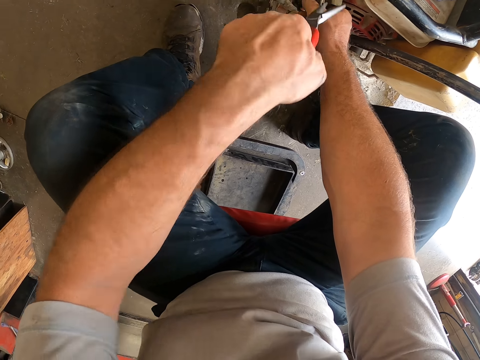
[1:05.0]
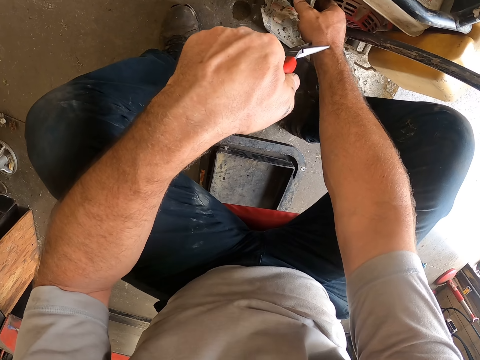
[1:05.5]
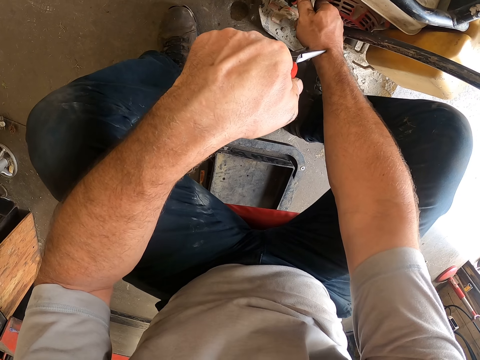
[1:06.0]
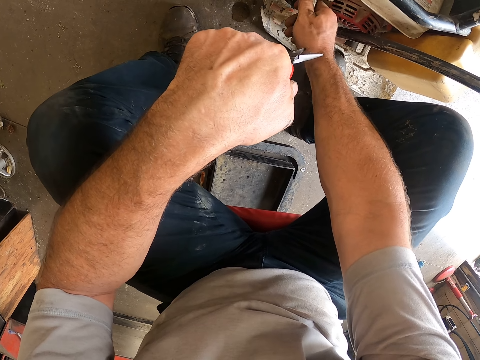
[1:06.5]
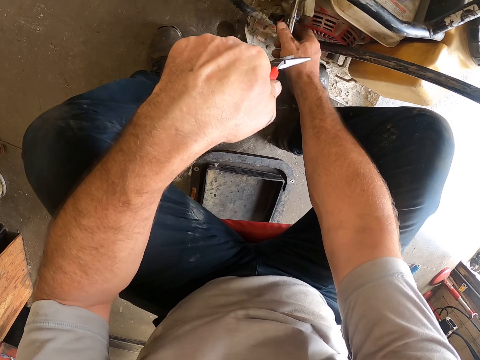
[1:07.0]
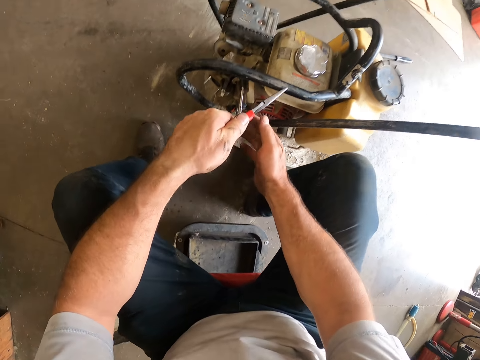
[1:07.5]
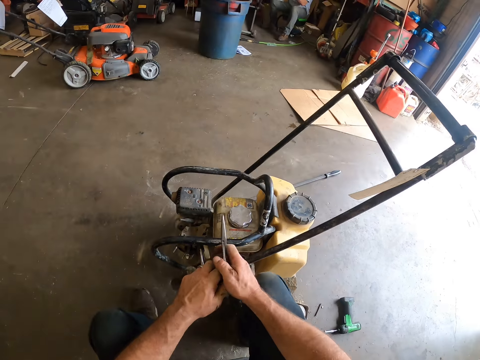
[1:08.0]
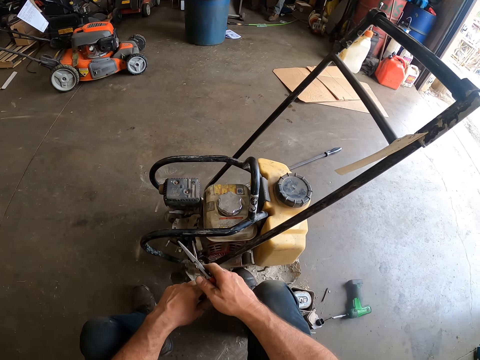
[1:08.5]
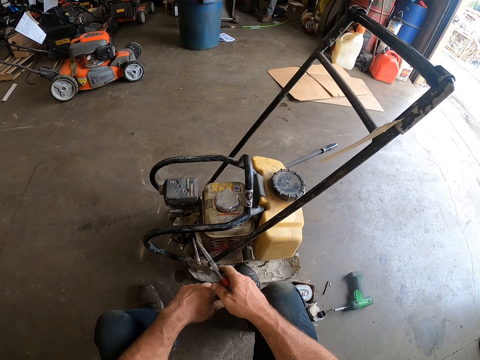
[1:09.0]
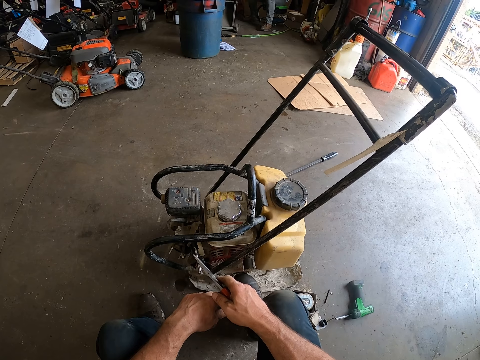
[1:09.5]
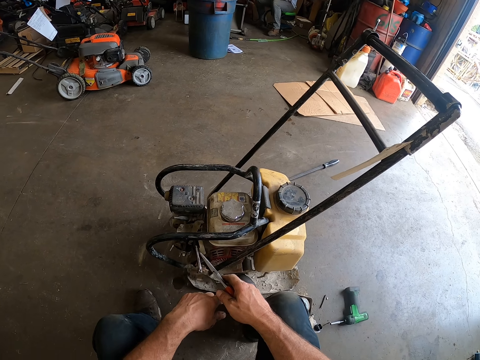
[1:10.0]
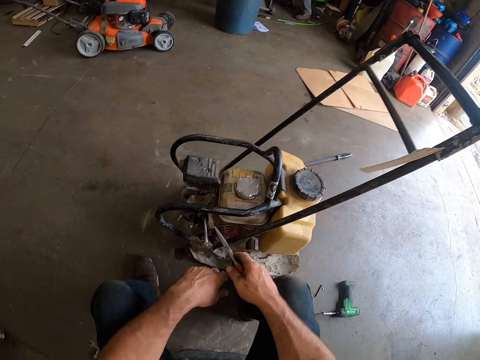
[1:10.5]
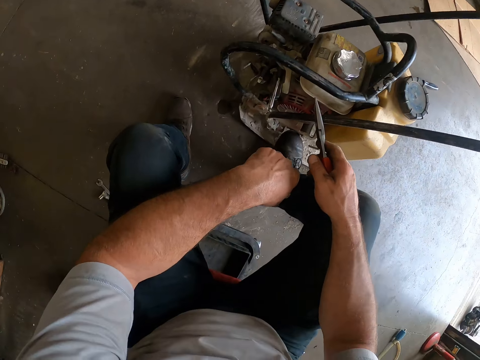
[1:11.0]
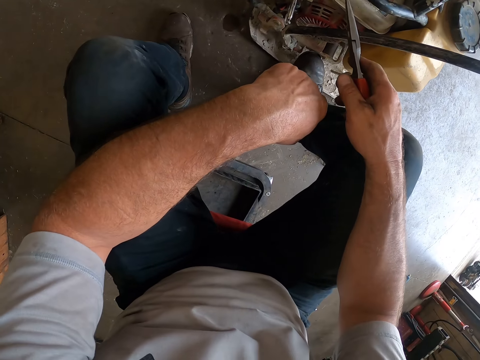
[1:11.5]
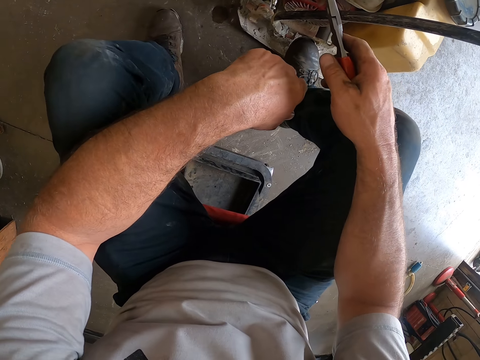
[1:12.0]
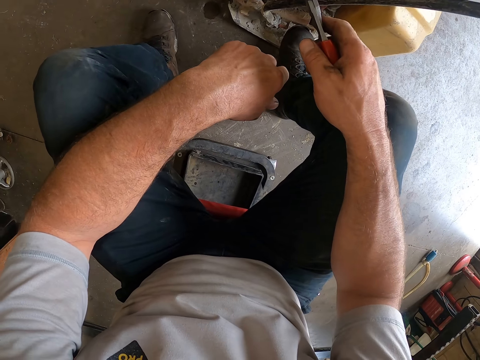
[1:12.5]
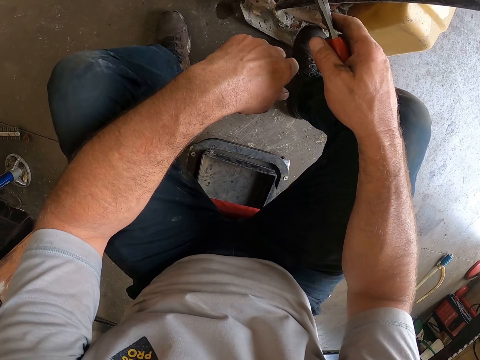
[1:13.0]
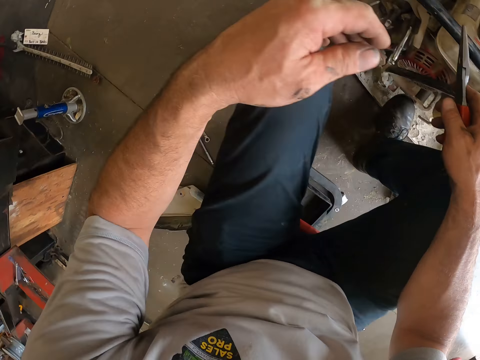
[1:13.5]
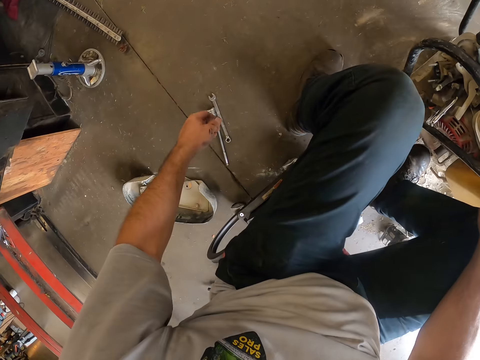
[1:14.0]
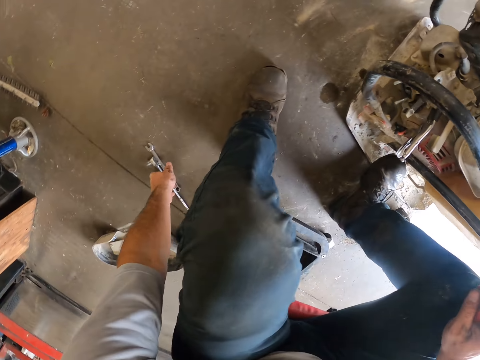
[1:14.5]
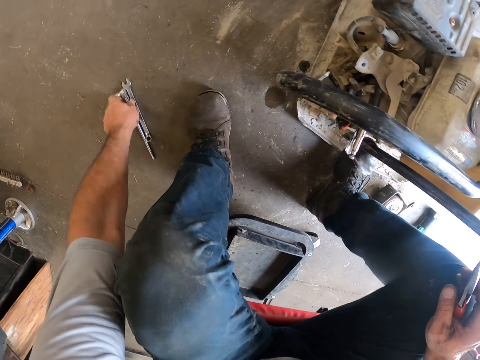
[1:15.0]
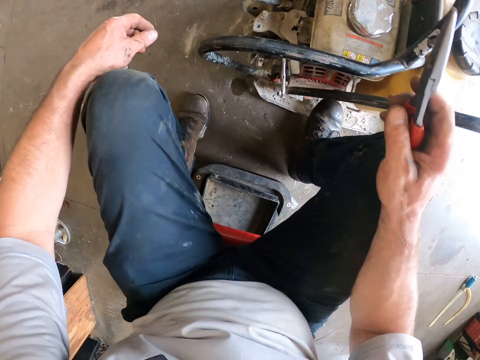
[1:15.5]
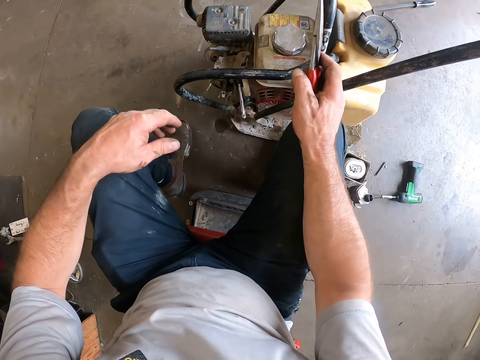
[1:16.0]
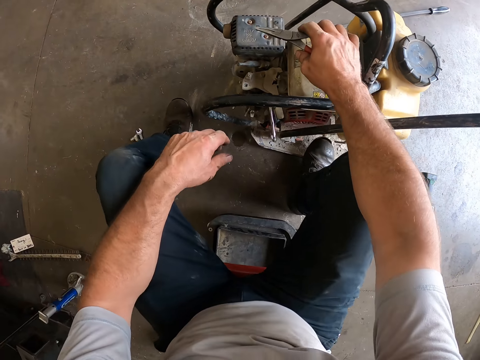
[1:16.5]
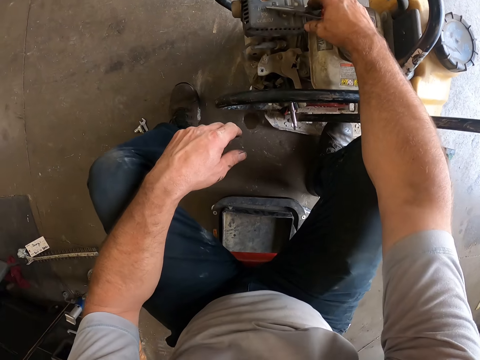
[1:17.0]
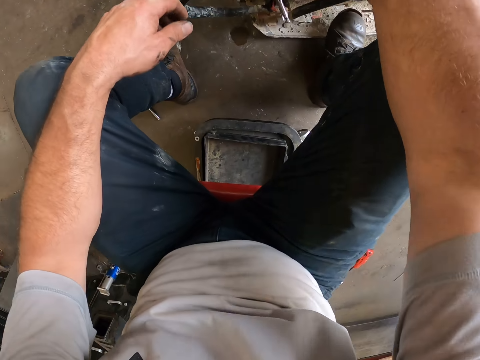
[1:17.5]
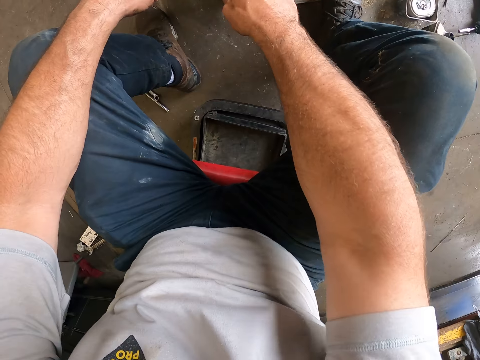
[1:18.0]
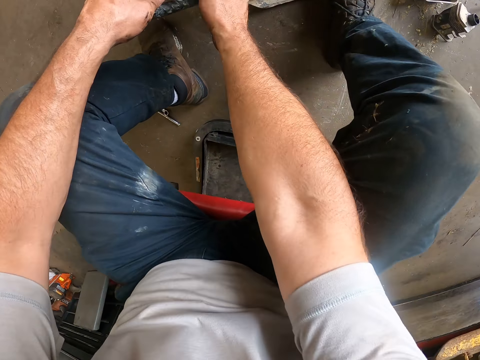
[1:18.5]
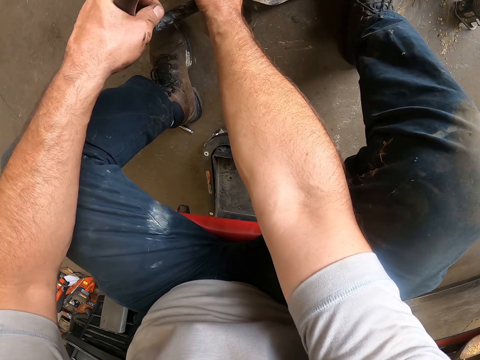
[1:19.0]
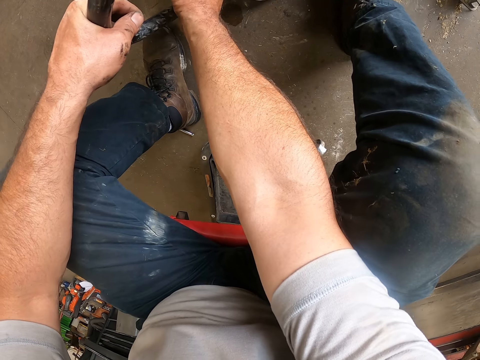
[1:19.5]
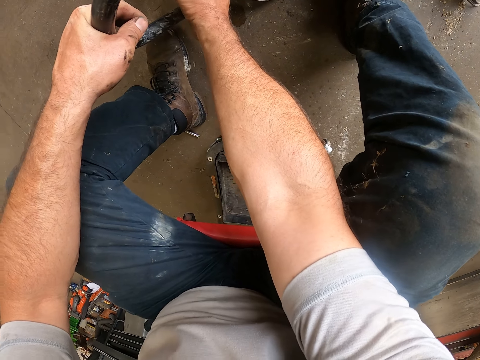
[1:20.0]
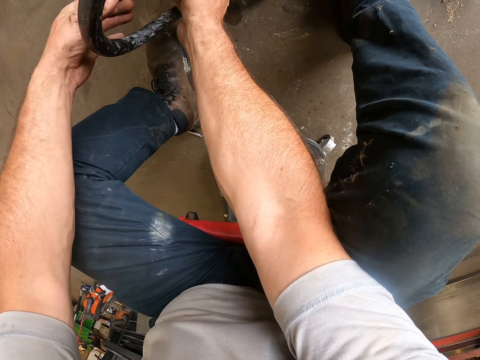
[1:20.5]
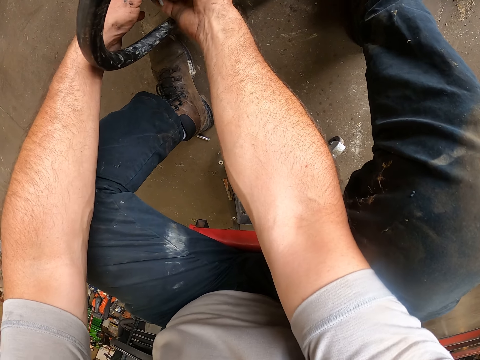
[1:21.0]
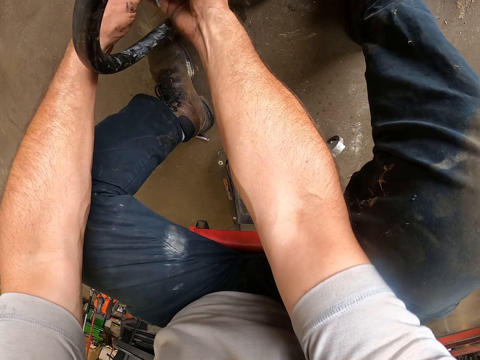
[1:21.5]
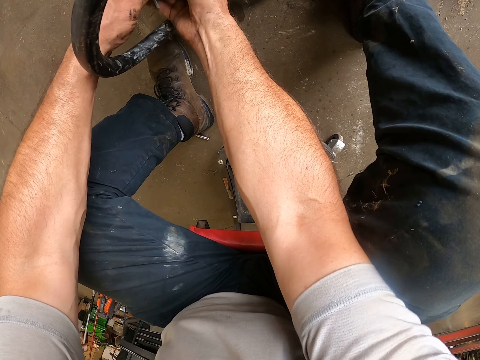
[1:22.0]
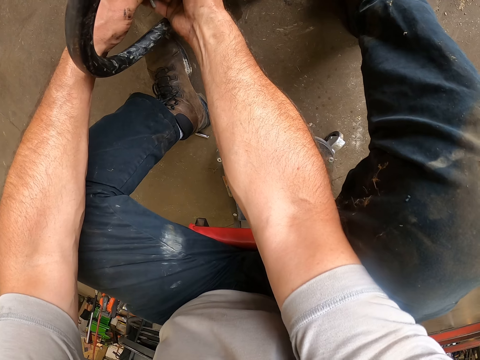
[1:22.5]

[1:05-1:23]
The camera wearer pulls the pliers off something. He locks something with the locking pliers. He pulls his hand off the locking pliers. He holds the pliers with both hands. He pulls his hand off the pliers. He moves two spanners on the floor with his left hand. He drops the long nose pliers on the electrical lawn mower. He loosens the locking pliers on the screw on the lawn mower. He holds the lawn mower metal frame. He pulls his hand off the lawn mower metal frame. He pulls something with both hands.

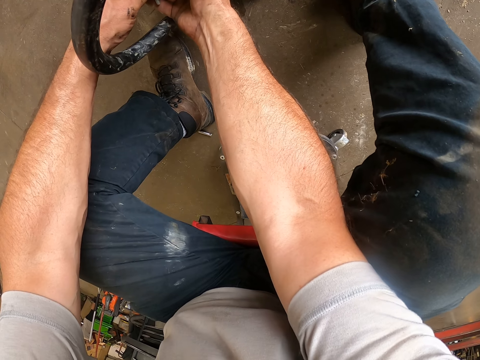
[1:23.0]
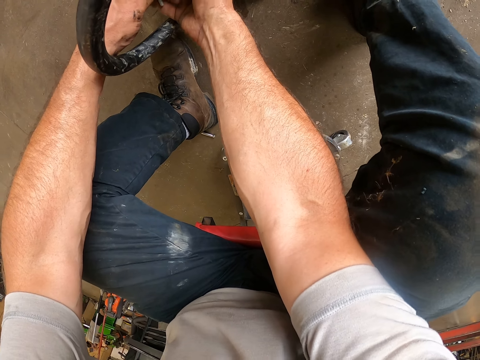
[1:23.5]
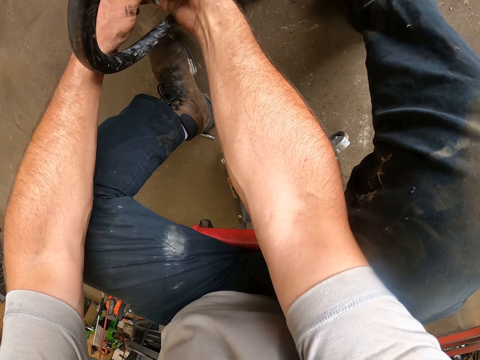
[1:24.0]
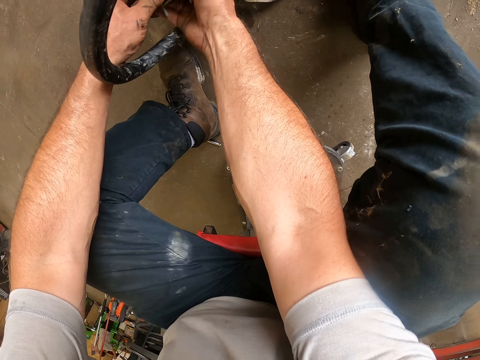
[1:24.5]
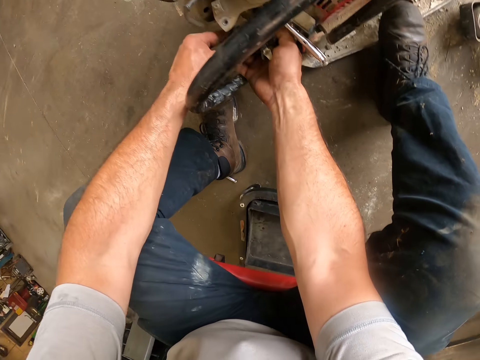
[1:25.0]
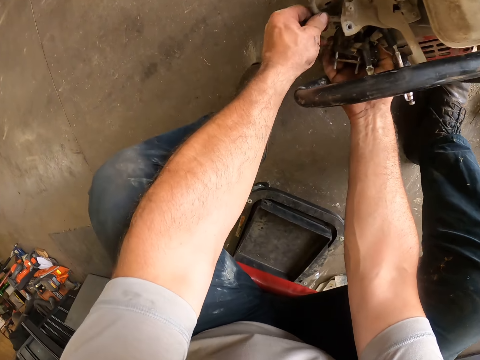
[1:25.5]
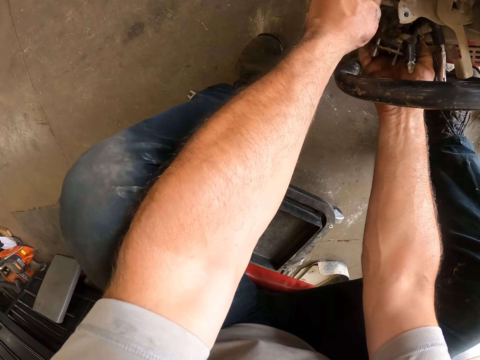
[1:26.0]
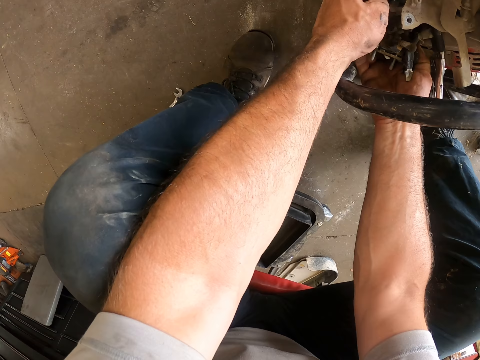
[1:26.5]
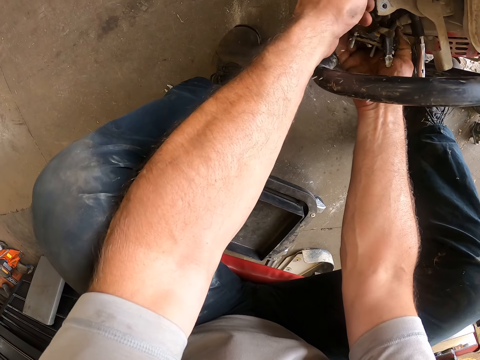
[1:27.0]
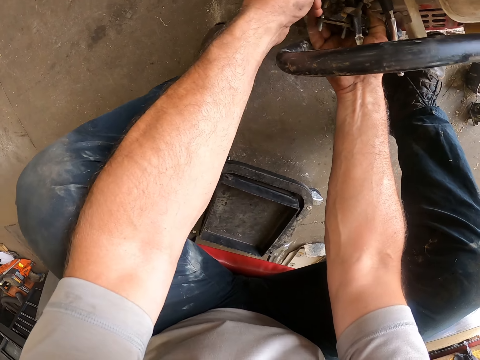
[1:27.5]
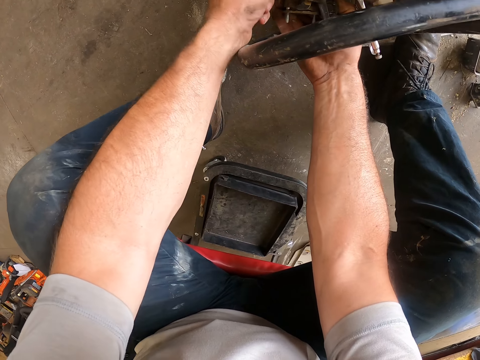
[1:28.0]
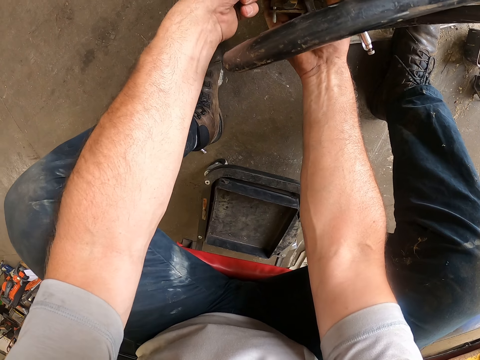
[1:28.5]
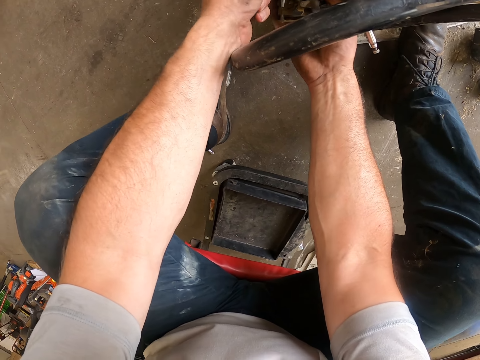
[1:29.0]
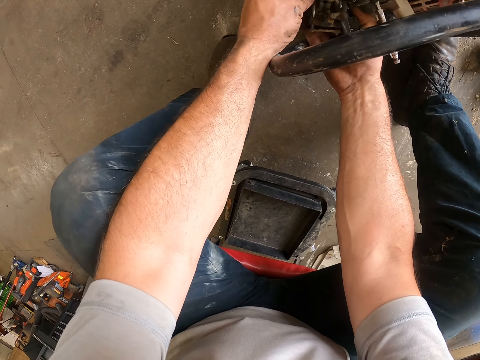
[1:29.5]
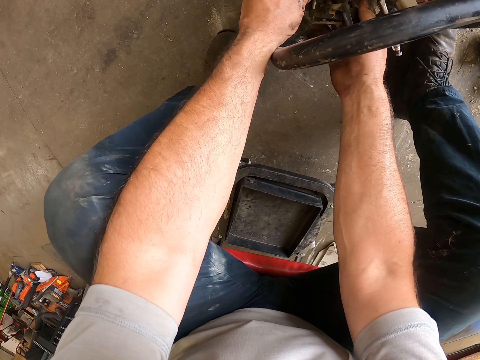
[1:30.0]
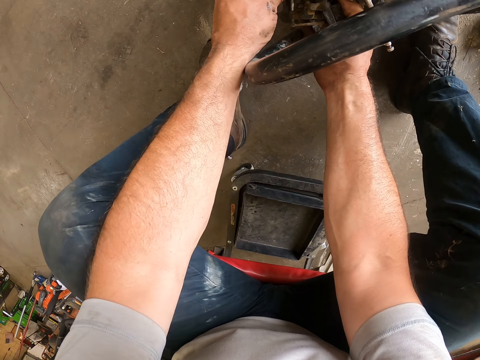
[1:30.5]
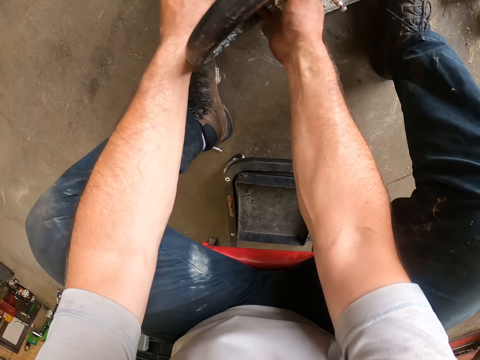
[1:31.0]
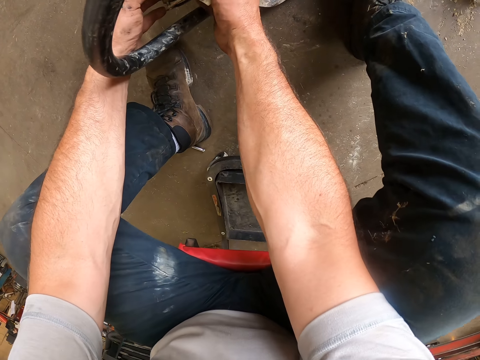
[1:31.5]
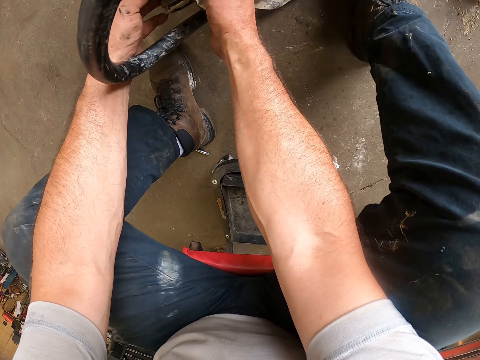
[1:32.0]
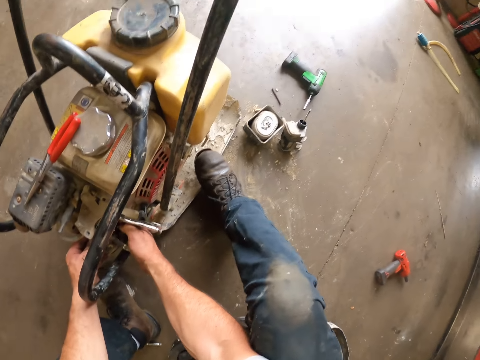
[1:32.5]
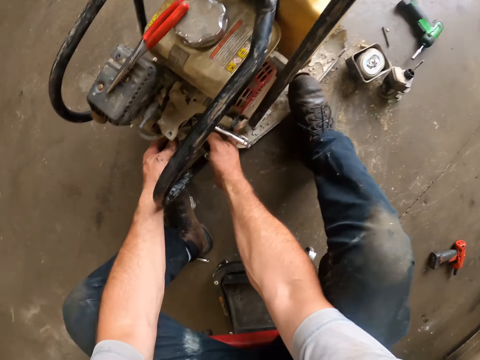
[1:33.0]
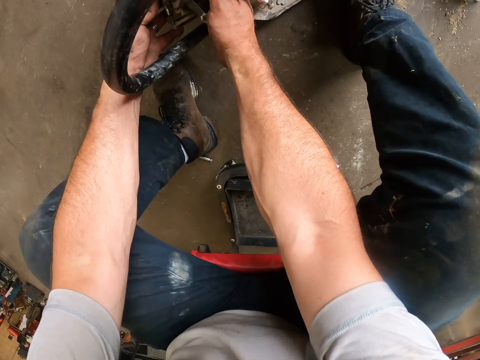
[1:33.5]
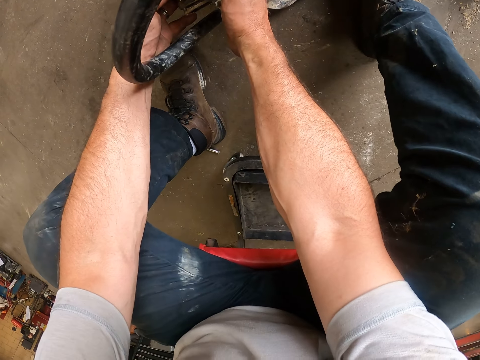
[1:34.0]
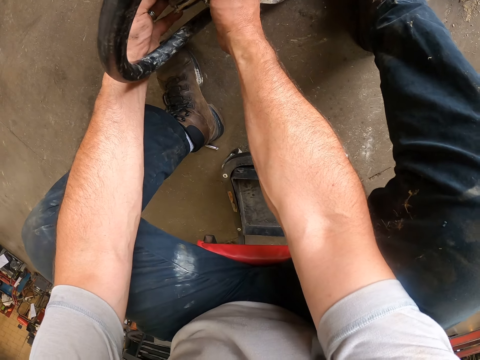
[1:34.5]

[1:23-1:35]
The camera wearer drags a carburetor from the lawn mower with both hands. He loosens the screw on the carburetor with his left hand.
